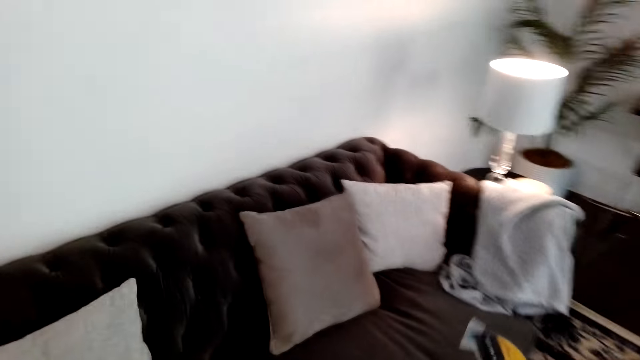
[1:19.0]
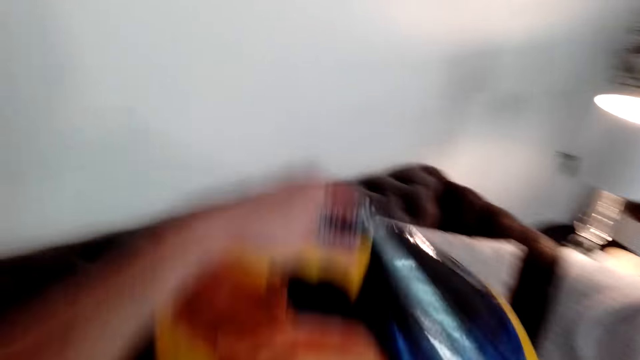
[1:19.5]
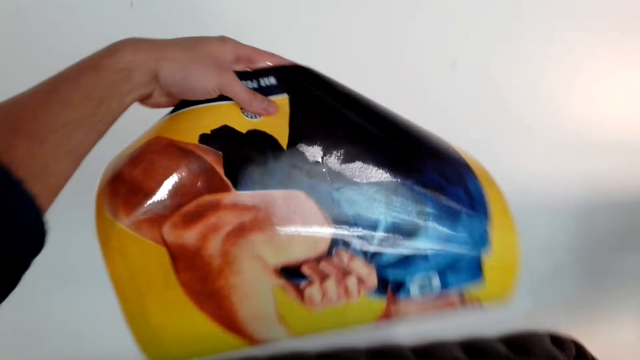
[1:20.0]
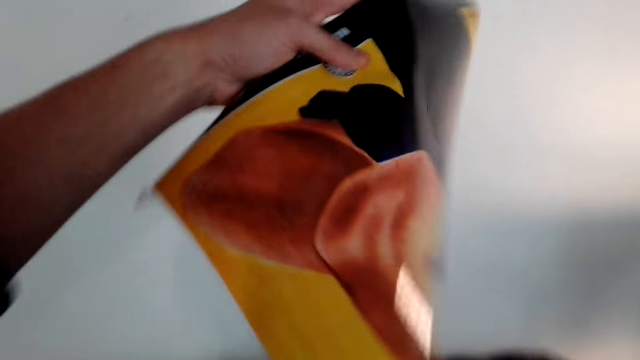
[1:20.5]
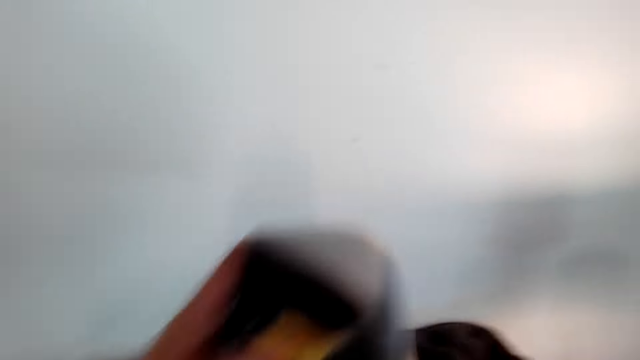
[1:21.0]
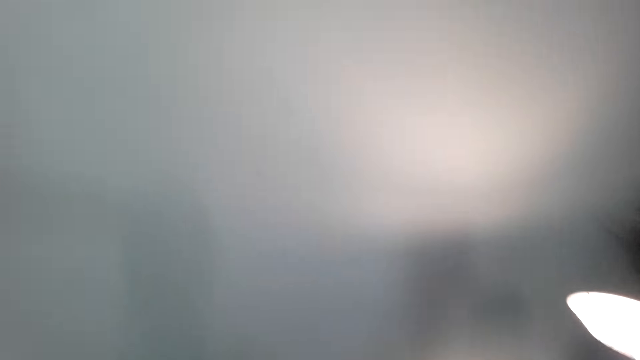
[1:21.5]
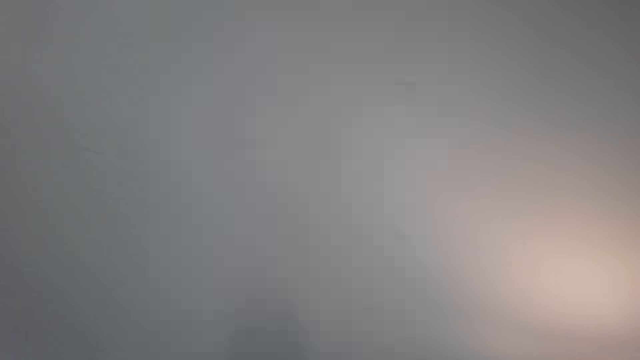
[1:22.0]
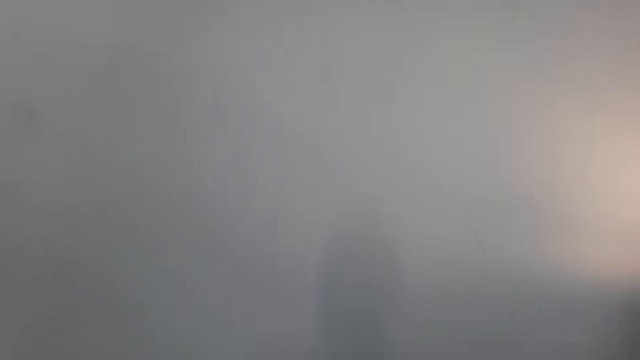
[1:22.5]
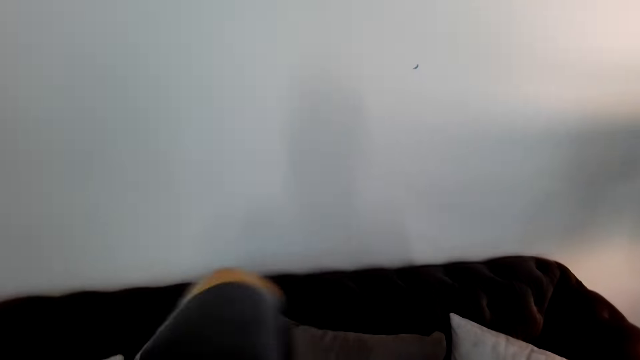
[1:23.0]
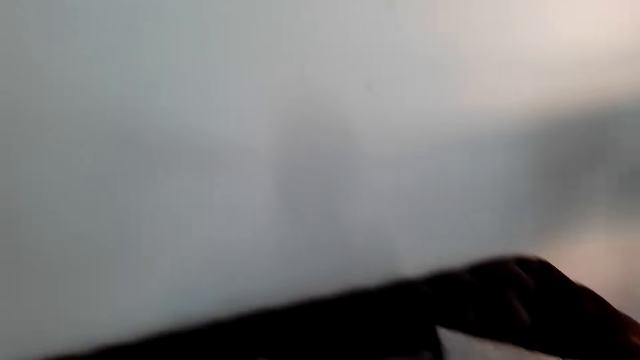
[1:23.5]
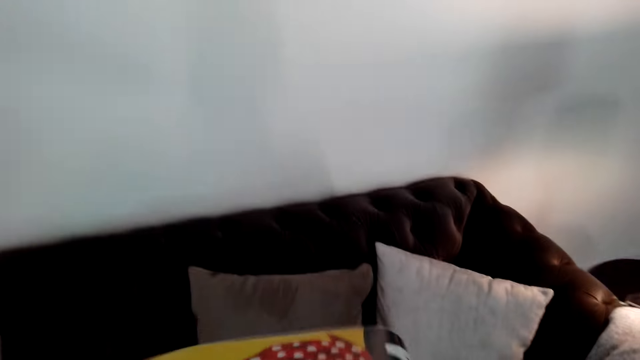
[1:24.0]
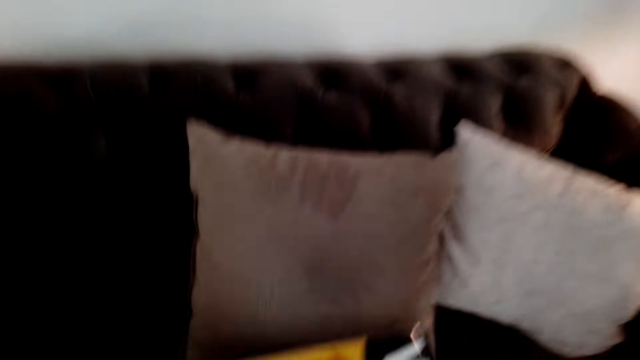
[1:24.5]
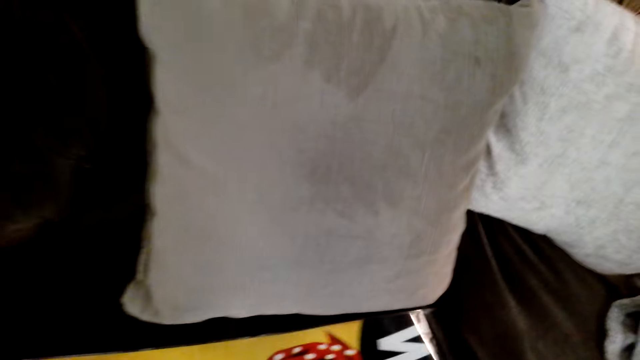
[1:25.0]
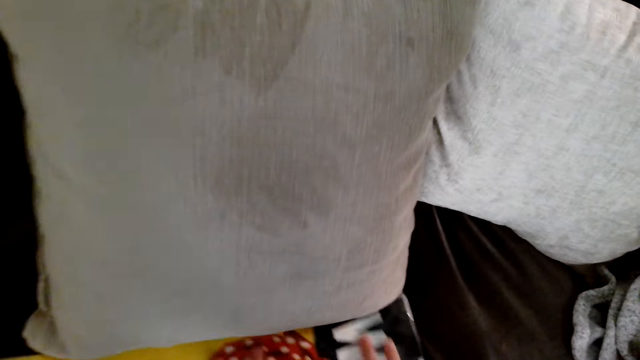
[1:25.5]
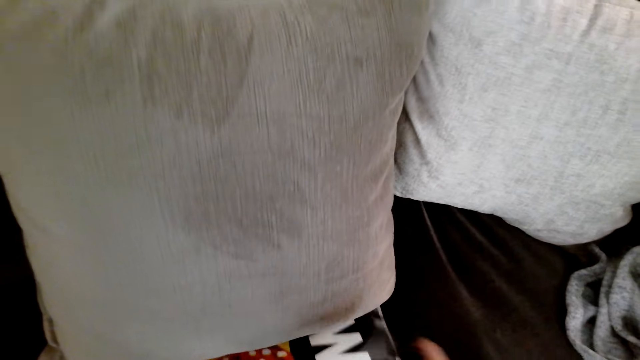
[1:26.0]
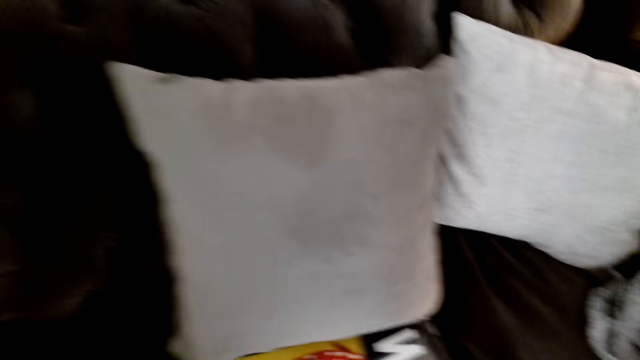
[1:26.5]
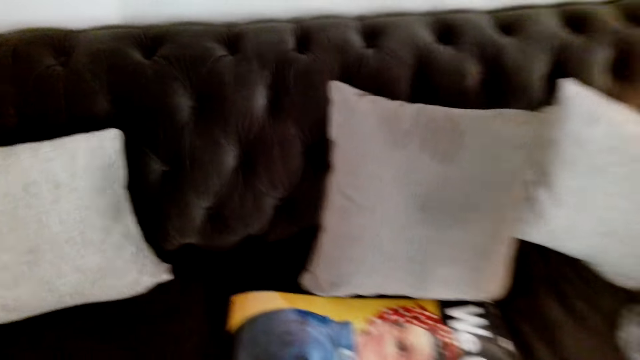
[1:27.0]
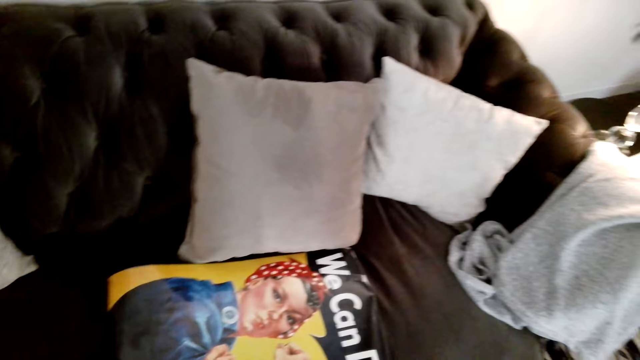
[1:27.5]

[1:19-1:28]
The camera wearer unfolds the poster or wall picture. They lift the poster. They hold the wall picture. They unfold the poster. They put the poster on the sofa.

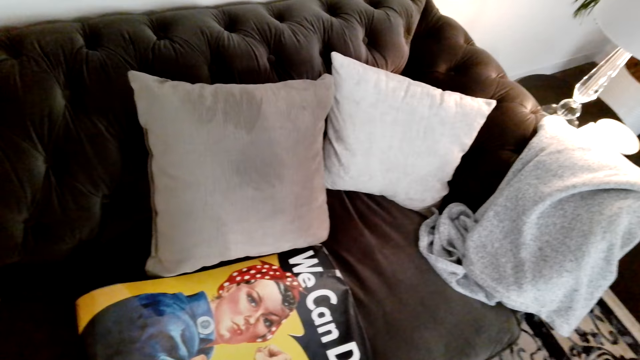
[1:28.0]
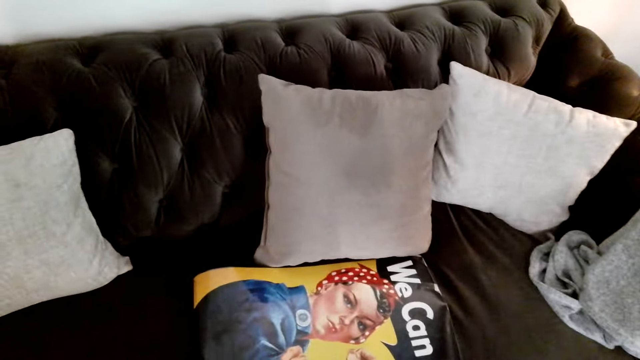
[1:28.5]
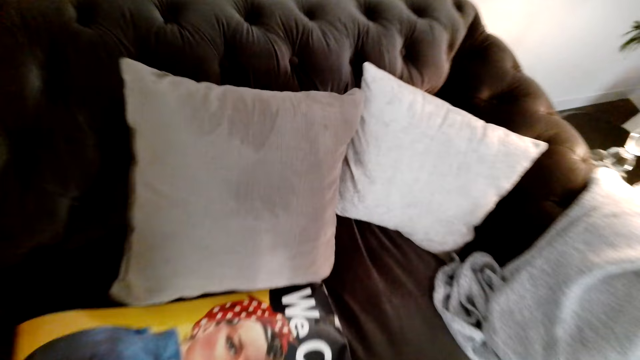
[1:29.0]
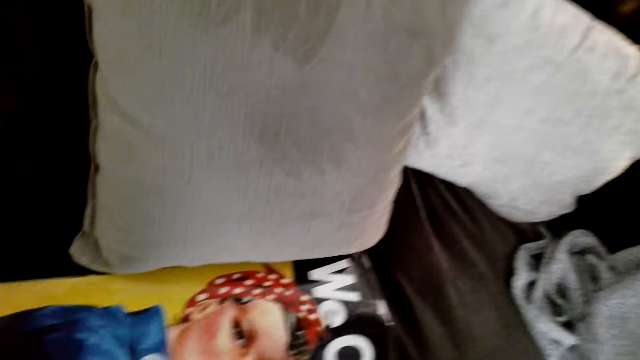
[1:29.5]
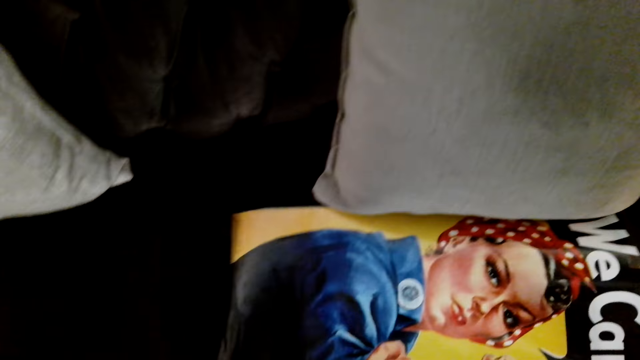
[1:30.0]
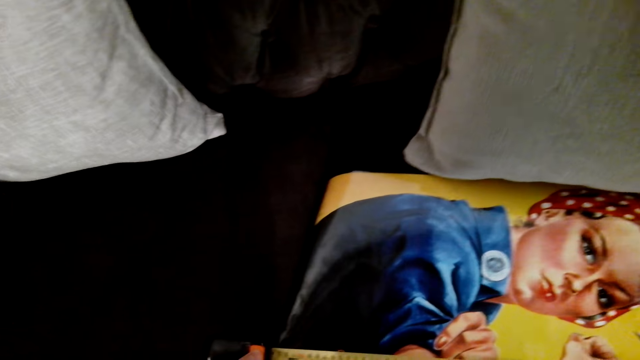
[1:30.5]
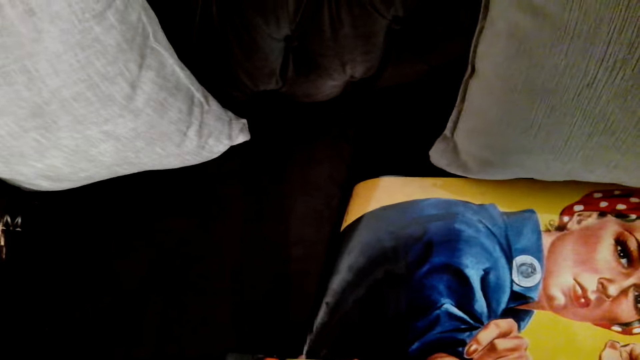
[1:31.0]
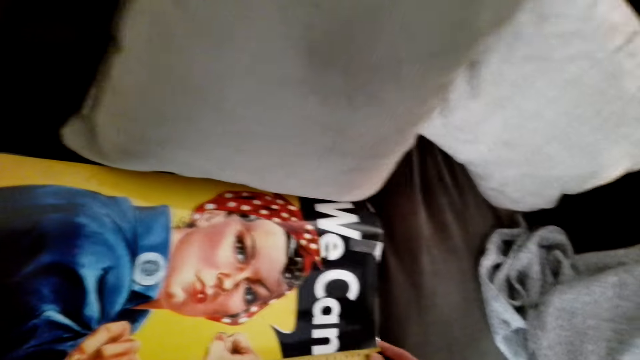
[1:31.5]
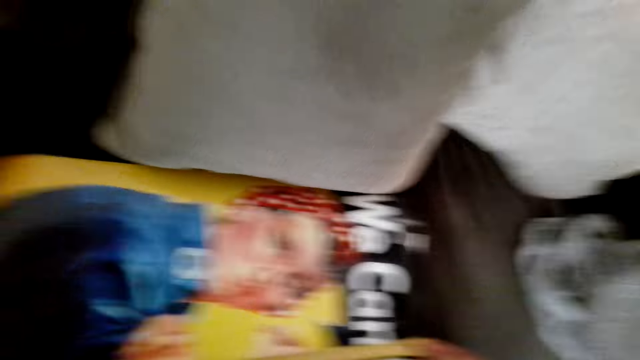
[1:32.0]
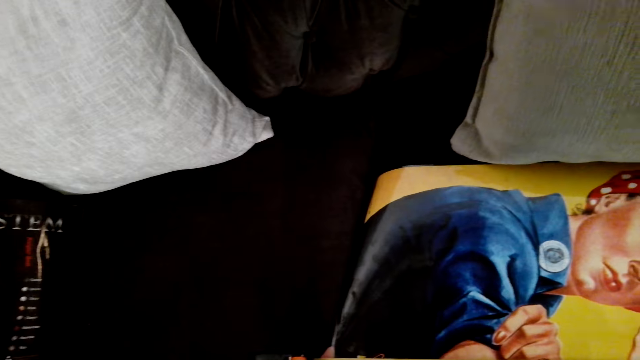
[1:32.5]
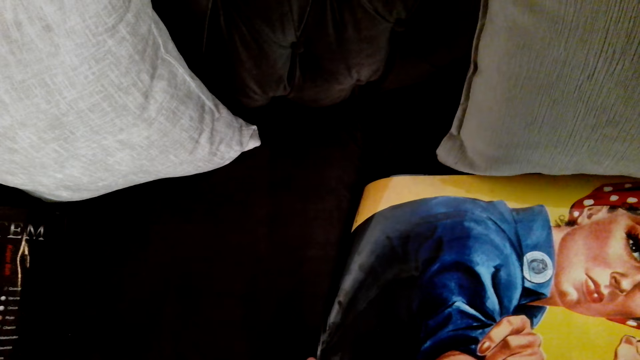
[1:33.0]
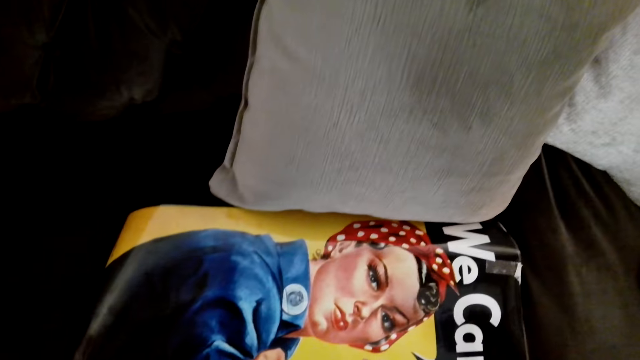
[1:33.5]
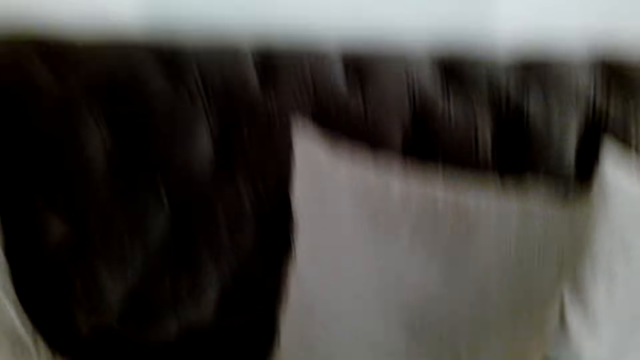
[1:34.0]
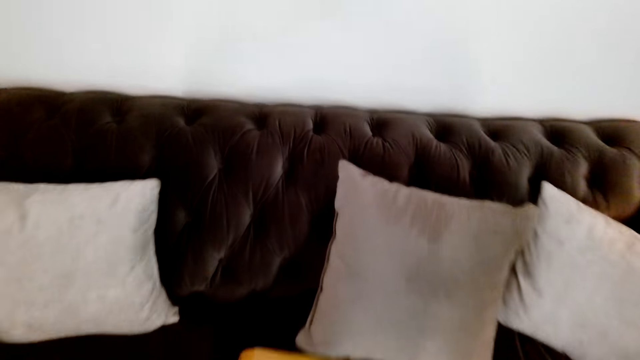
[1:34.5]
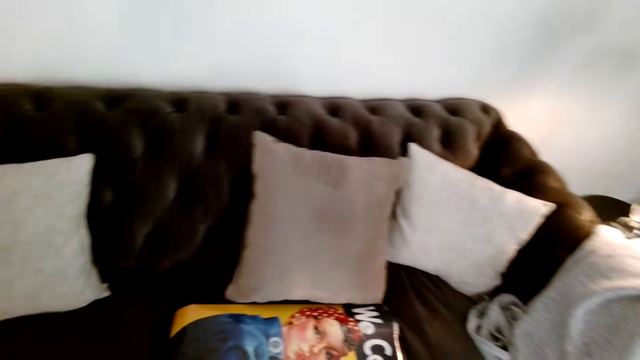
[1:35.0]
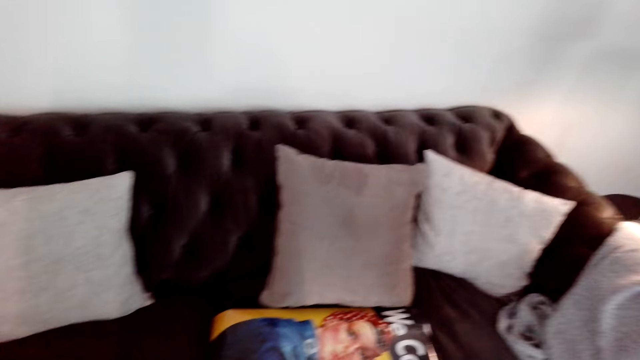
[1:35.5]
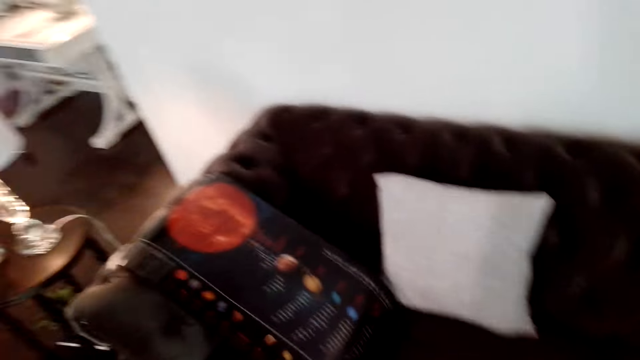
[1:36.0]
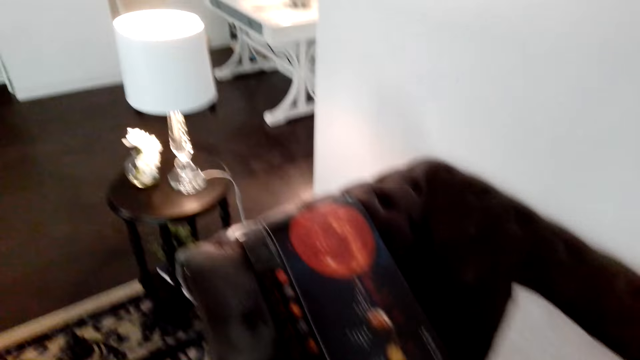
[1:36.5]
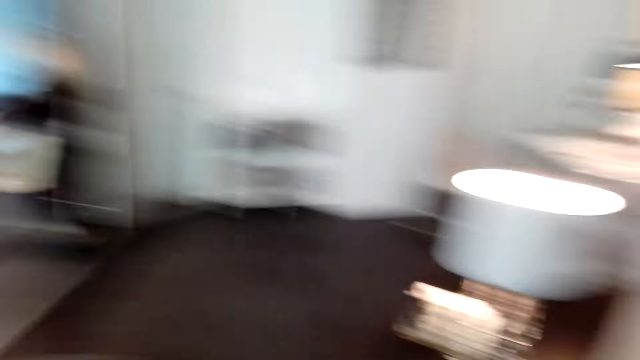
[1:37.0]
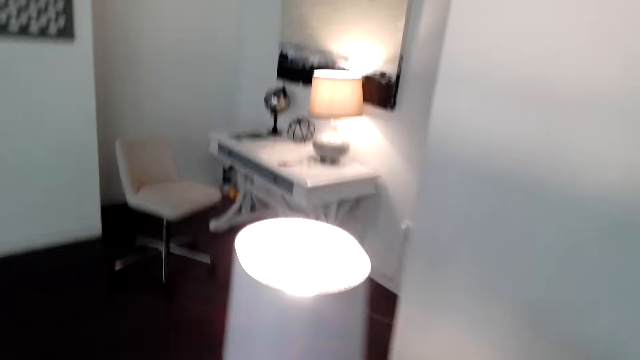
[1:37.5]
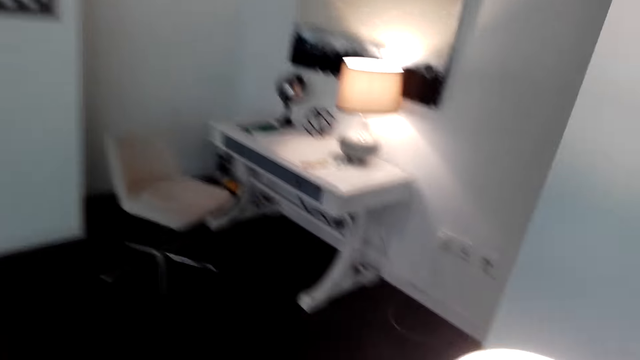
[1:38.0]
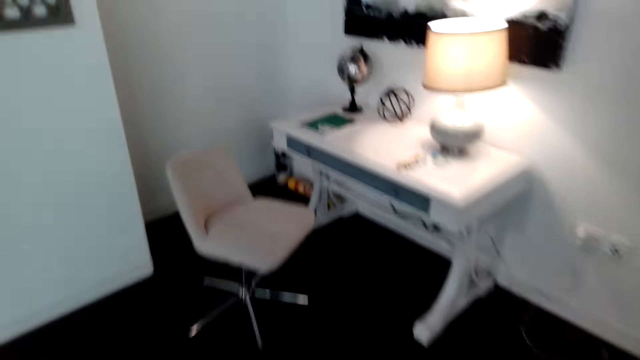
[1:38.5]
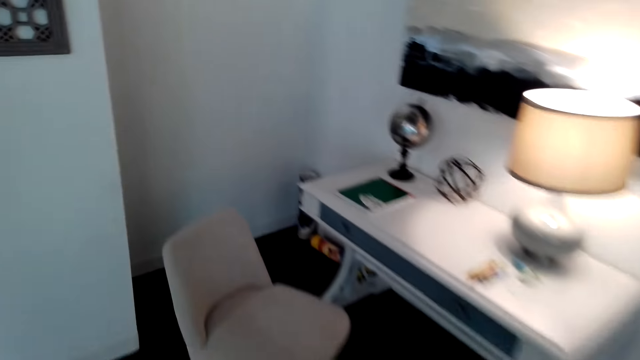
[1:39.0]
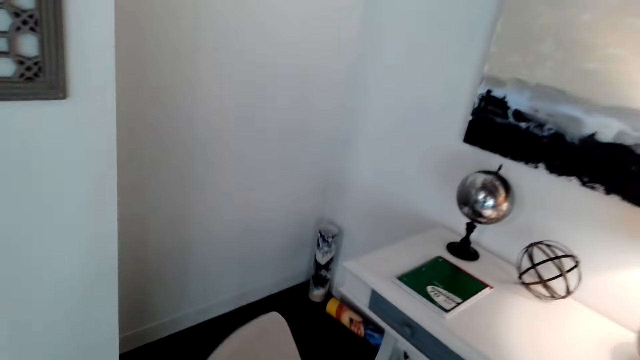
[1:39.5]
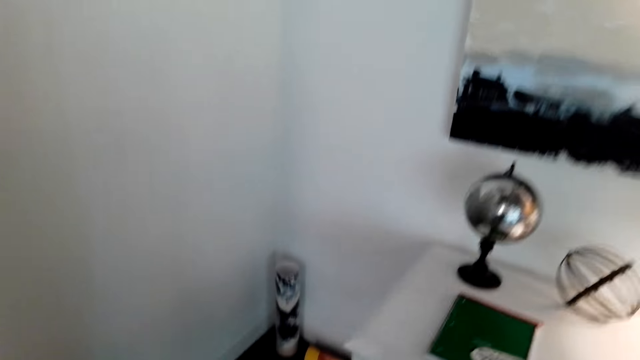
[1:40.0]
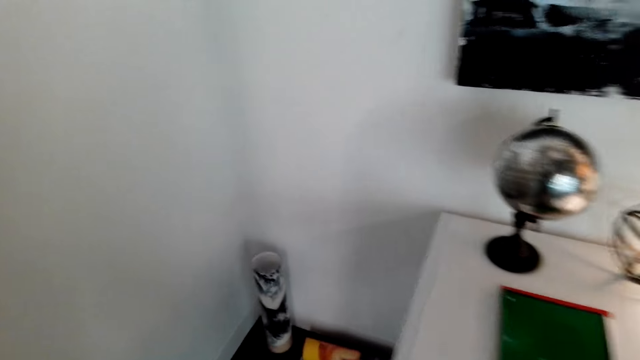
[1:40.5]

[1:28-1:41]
The camera wearer measures the wall picture with the tape. They look around. A person talks to the colleague at the door.
